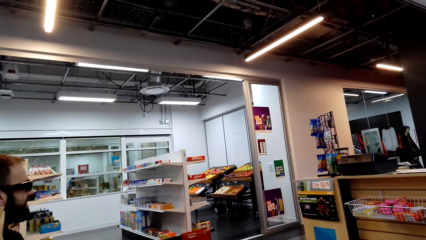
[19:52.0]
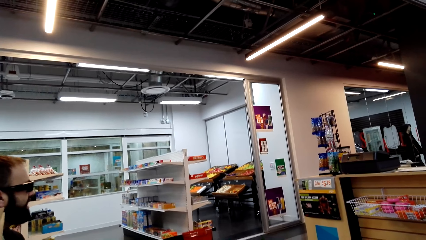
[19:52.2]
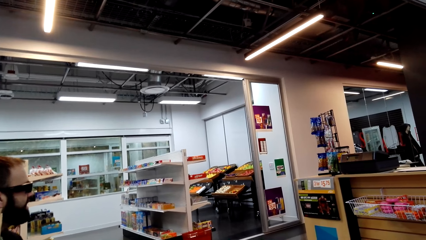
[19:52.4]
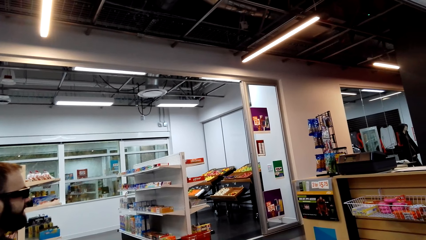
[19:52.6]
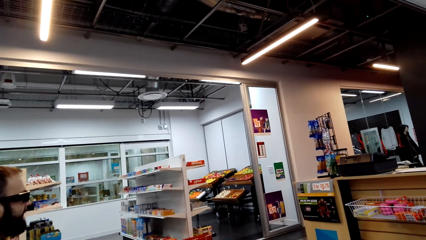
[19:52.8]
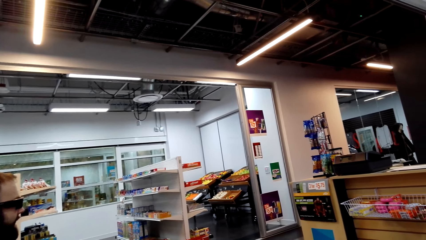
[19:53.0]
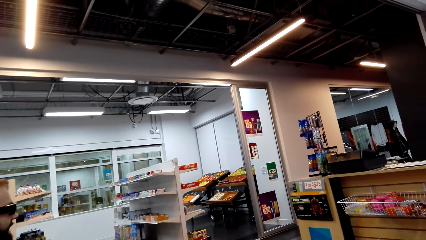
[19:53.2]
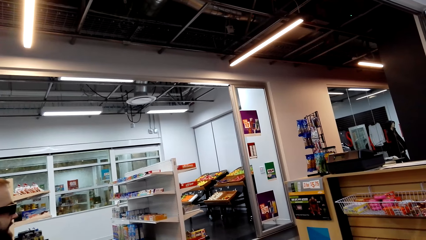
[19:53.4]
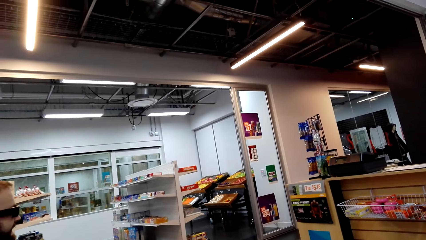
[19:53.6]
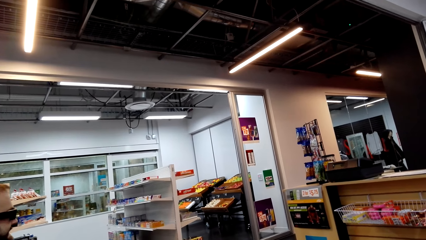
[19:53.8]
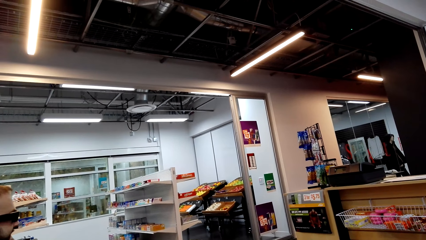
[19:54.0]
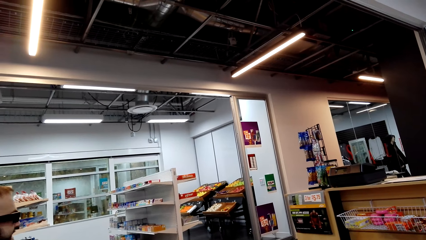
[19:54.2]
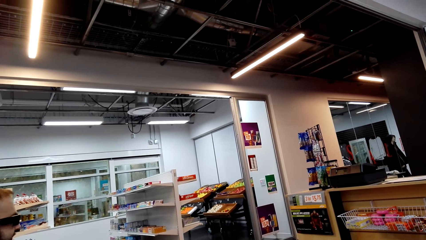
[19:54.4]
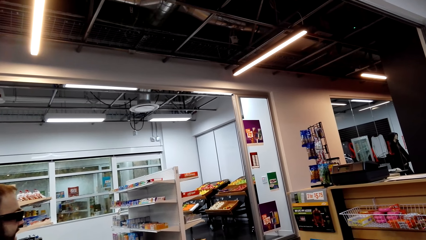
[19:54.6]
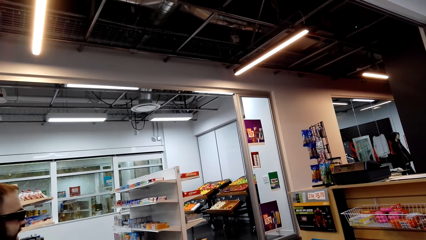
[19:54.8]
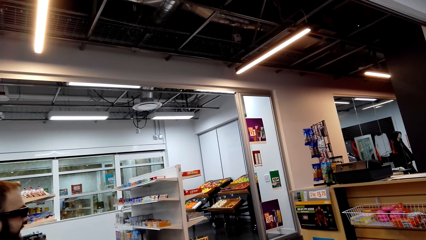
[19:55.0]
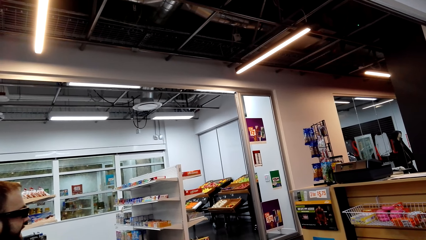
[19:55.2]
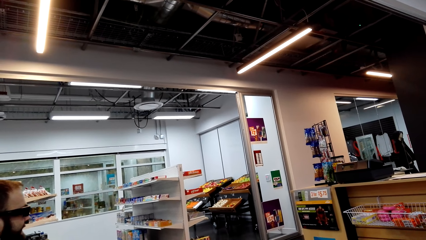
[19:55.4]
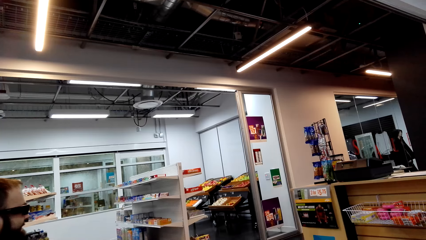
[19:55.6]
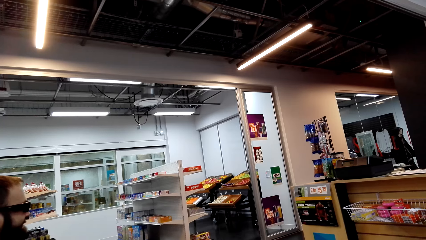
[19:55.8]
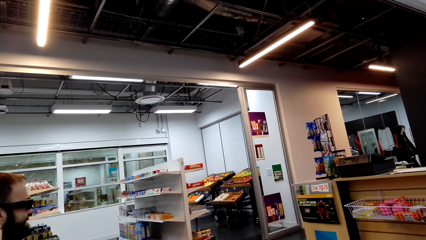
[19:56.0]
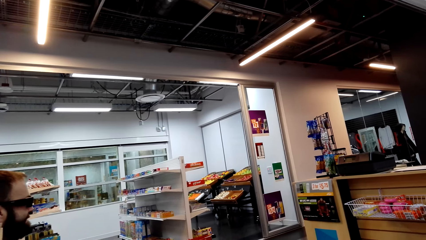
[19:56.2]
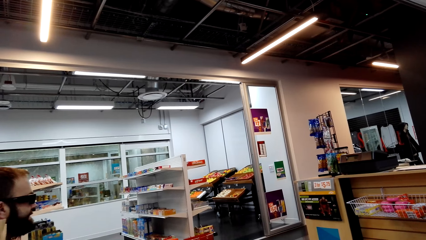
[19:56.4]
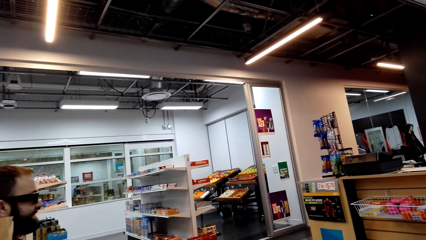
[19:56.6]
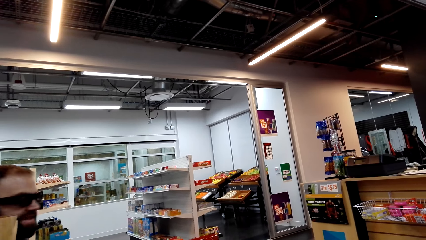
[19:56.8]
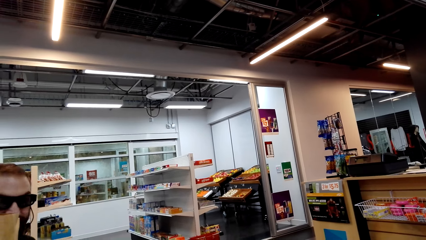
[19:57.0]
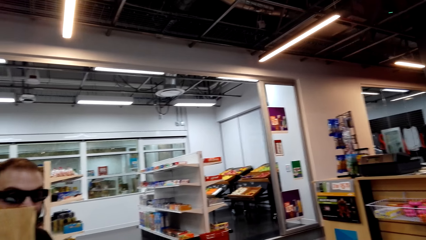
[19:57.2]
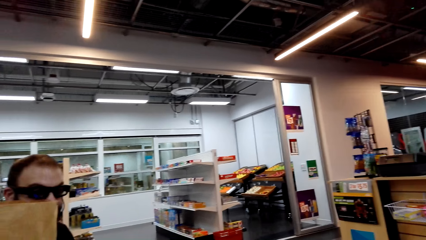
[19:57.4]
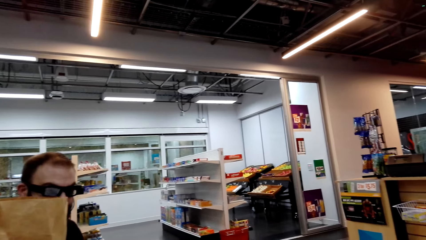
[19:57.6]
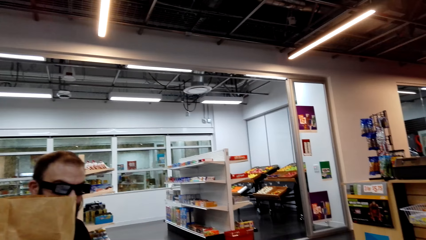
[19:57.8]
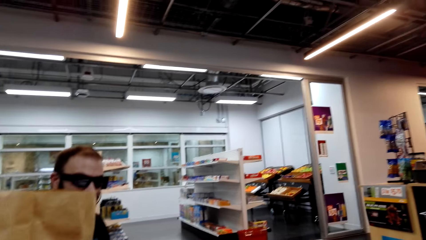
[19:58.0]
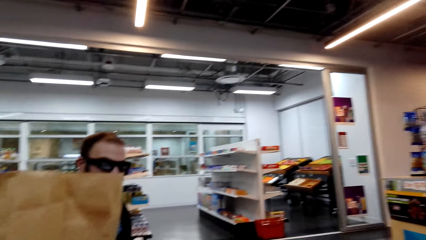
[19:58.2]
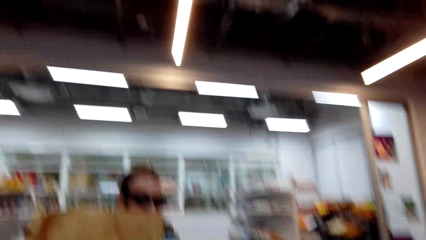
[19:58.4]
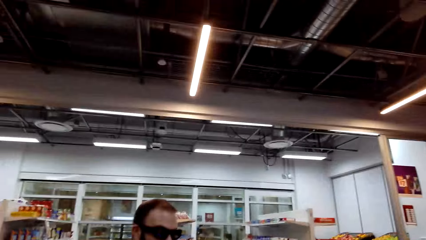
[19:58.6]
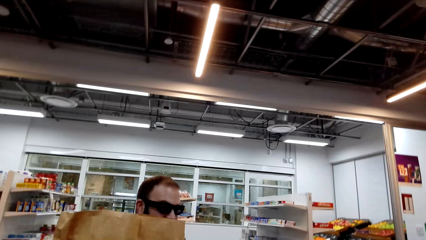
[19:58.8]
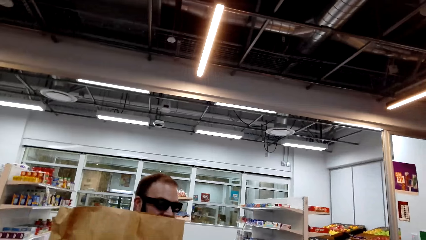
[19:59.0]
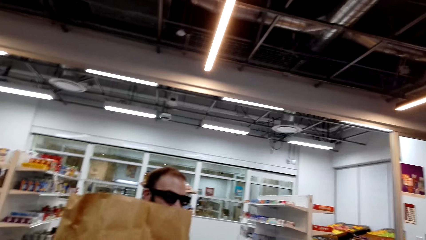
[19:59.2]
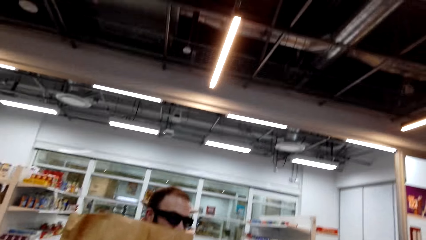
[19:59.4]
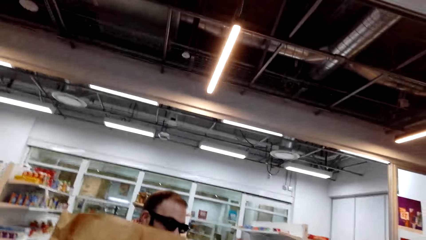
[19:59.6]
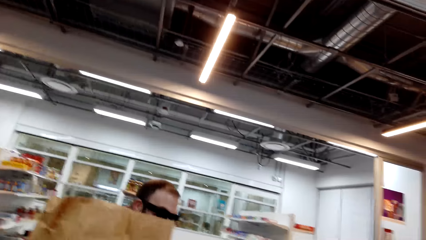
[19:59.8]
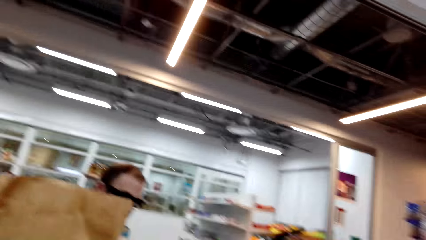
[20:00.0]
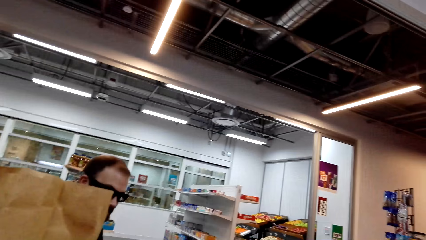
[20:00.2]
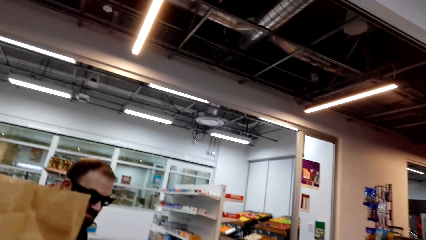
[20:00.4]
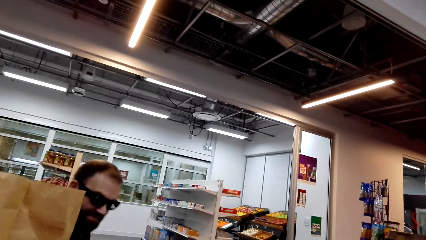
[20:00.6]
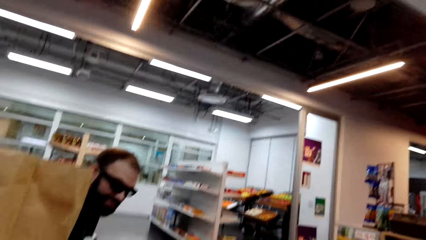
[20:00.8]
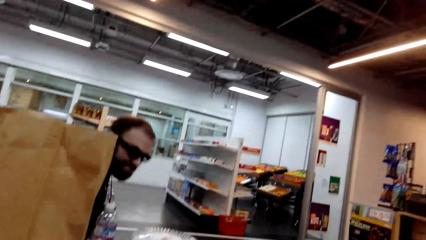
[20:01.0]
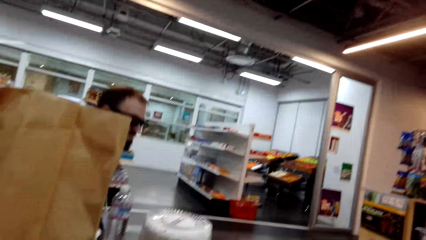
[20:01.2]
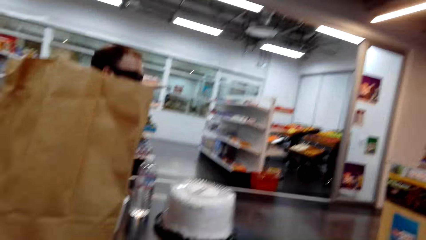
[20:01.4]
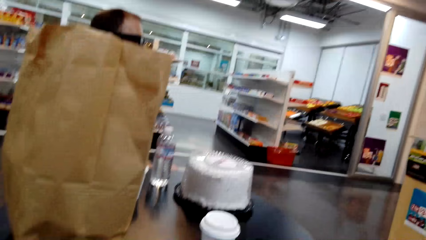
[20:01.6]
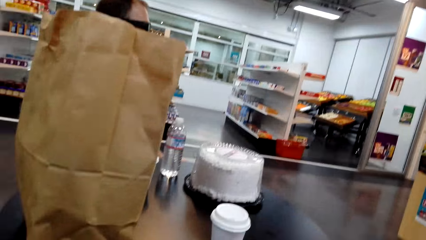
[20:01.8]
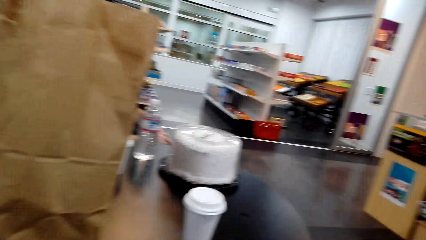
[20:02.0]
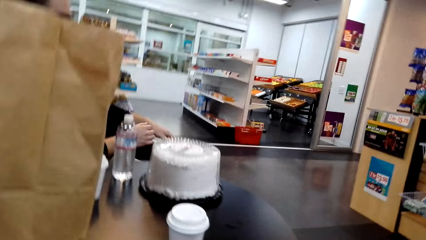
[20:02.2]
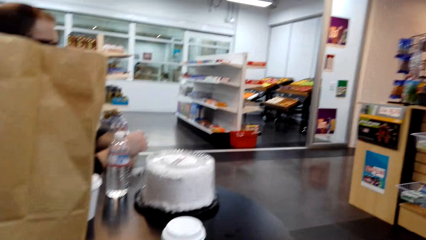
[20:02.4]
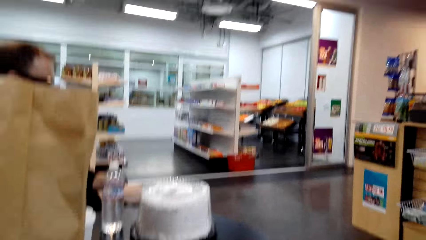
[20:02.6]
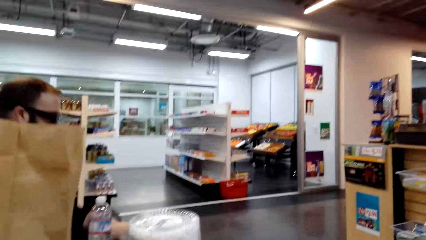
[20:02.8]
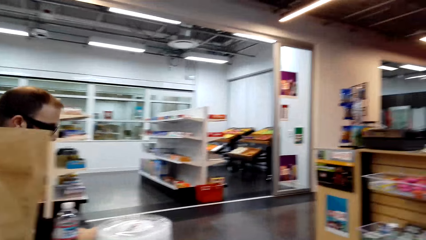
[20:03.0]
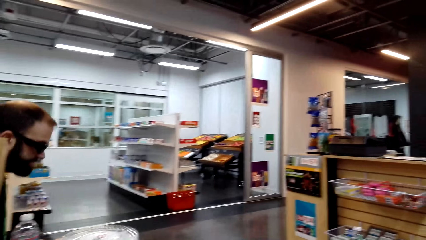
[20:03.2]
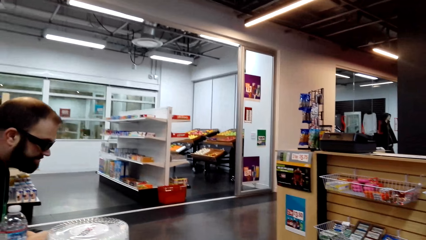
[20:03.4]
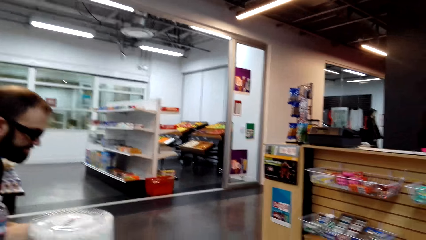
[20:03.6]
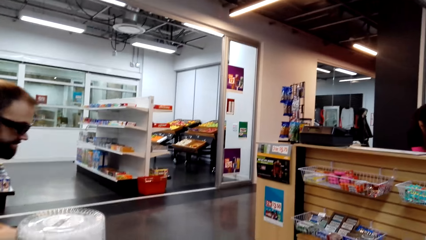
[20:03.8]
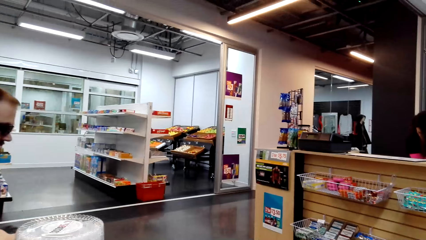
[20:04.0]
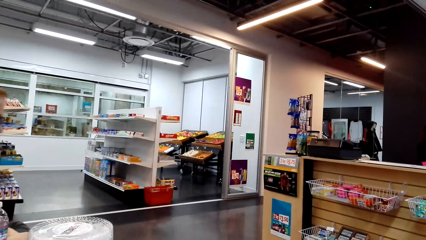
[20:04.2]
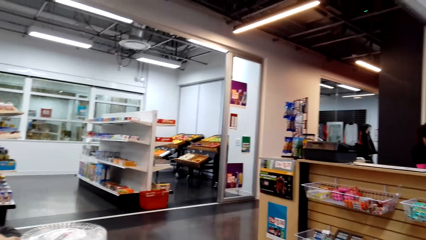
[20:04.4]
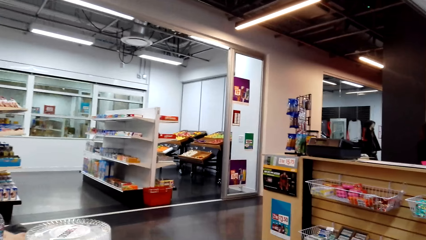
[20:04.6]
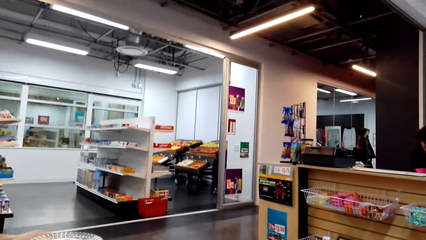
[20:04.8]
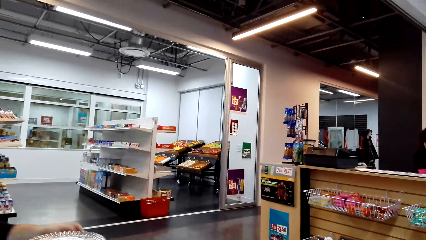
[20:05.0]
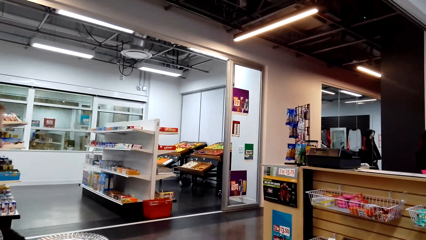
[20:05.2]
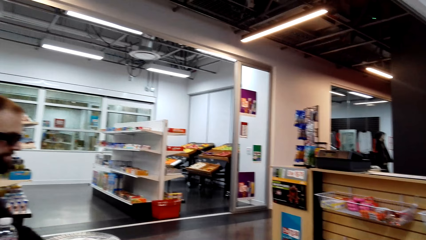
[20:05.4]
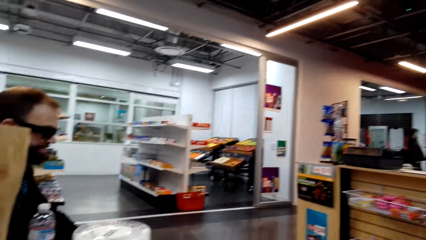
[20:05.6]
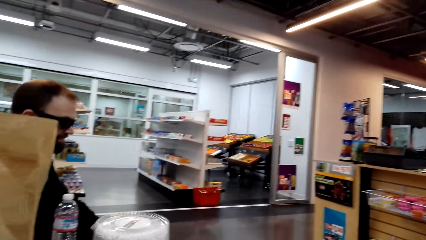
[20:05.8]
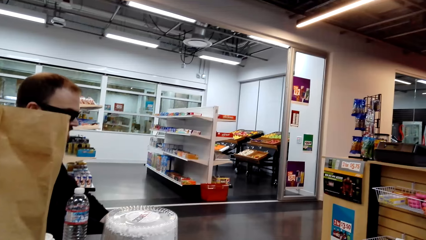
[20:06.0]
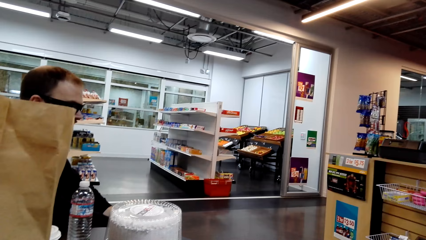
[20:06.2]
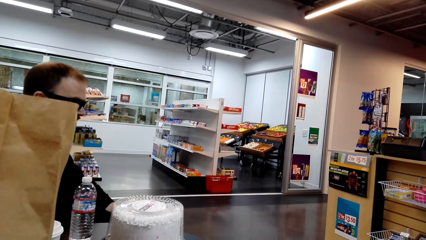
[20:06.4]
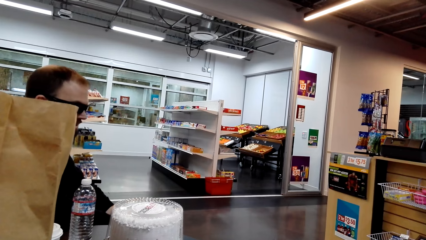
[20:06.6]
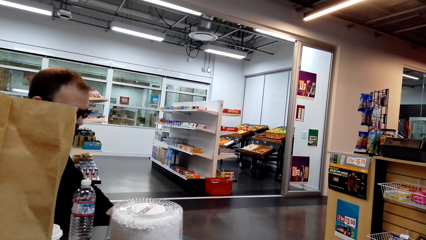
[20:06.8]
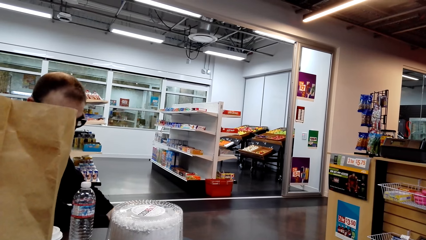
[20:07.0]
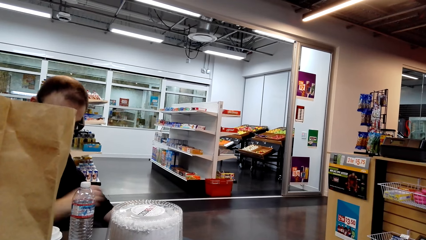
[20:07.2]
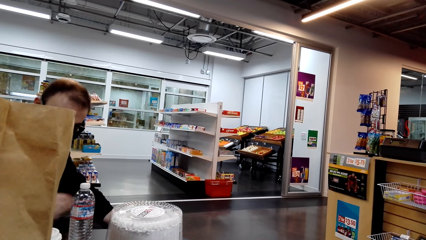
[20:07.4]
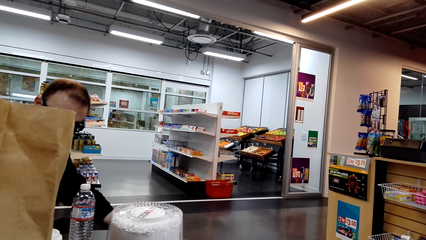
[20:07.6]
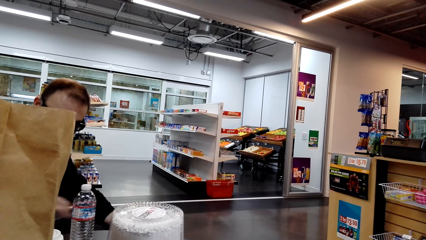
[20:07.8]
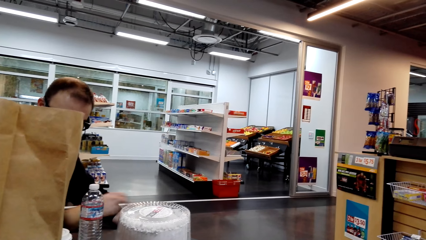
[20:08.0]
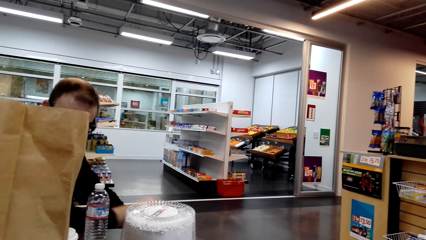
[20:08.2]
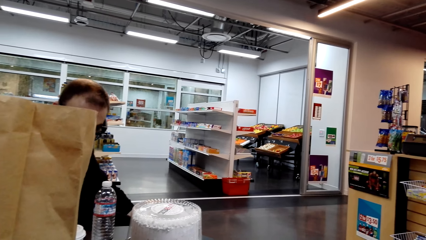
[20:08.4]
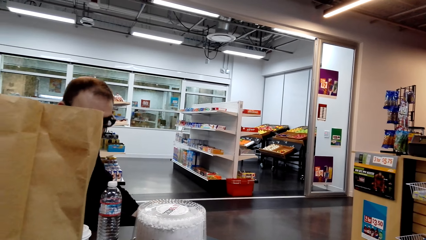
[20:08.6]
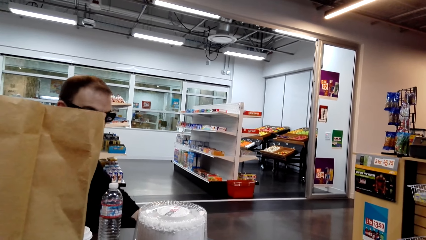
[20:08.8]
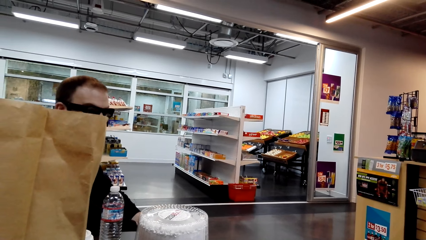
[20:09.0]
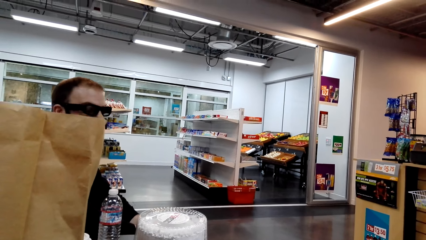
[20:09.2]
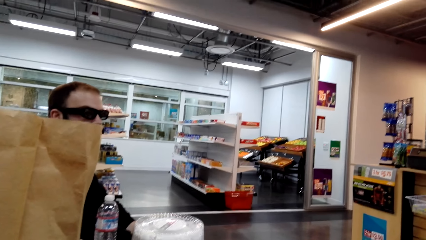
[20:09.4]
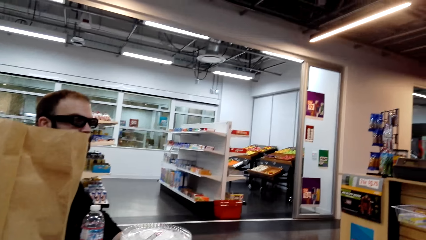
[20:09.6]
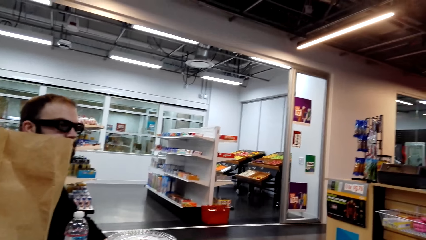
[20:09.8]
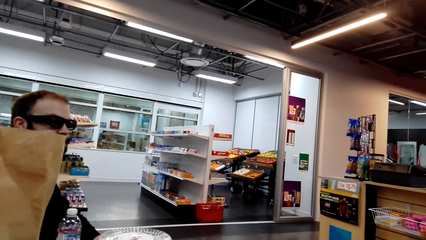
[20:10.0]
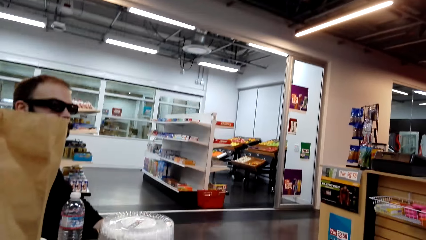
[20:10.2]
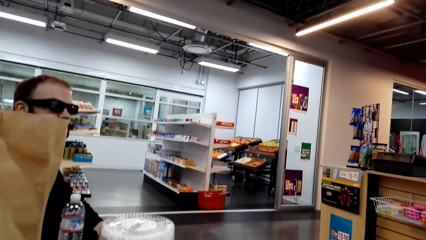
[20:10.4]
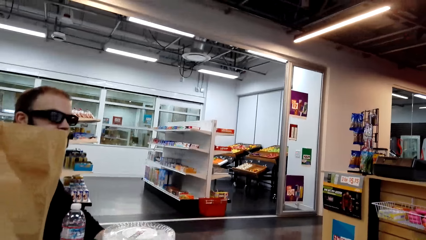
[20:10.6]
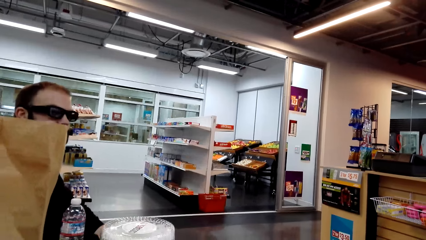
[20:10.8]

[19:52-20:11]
The camera wearer looks around. A person moves a chair. The camera wearer looks around the supermarket. The person dials a phone.
